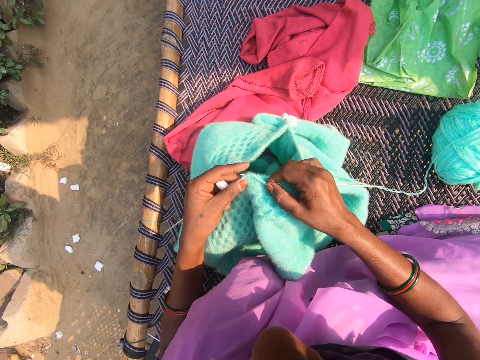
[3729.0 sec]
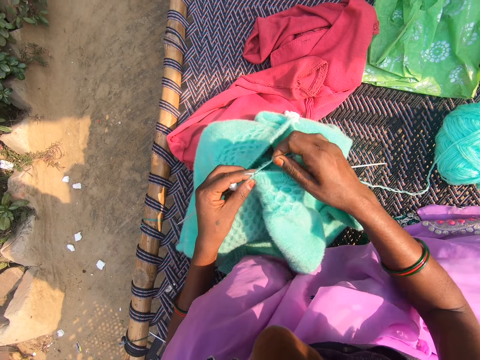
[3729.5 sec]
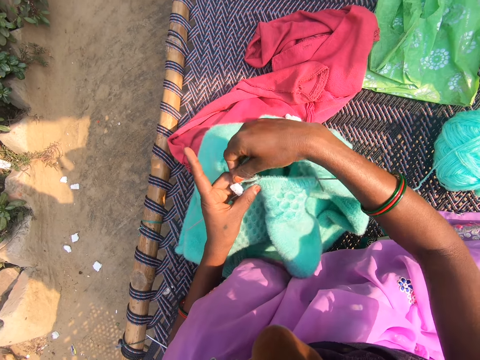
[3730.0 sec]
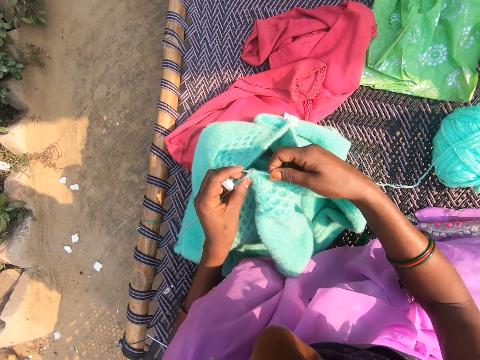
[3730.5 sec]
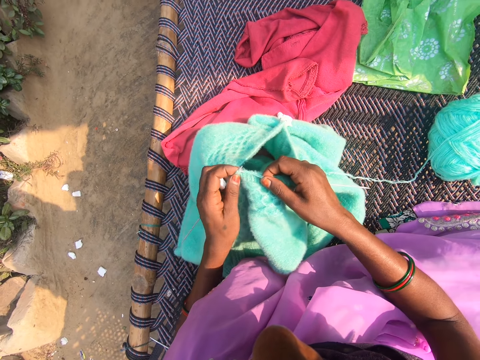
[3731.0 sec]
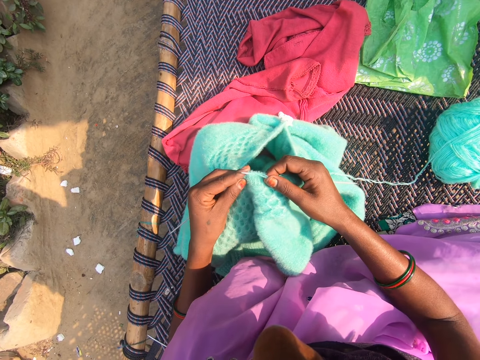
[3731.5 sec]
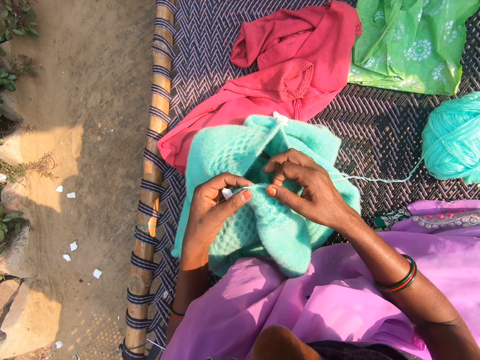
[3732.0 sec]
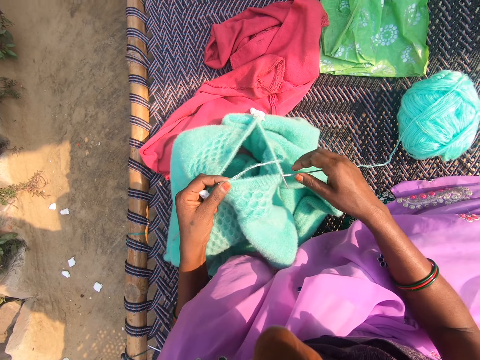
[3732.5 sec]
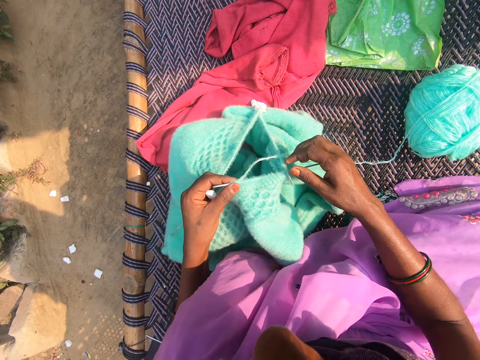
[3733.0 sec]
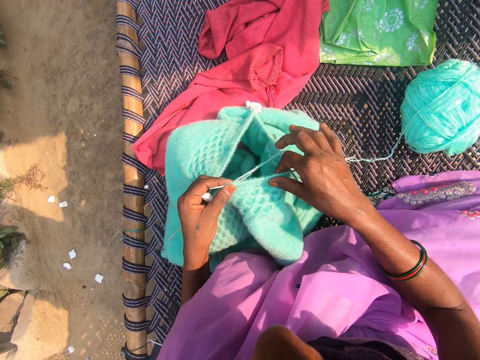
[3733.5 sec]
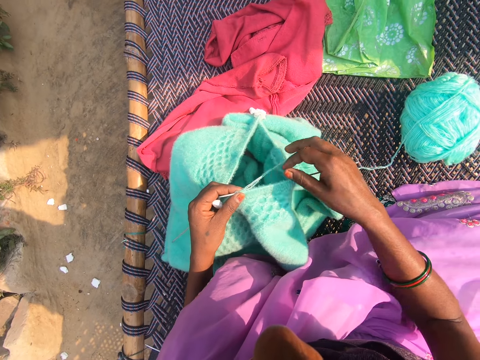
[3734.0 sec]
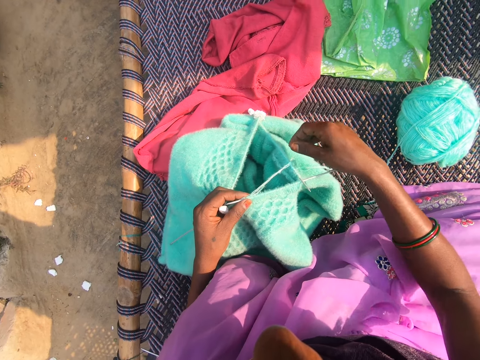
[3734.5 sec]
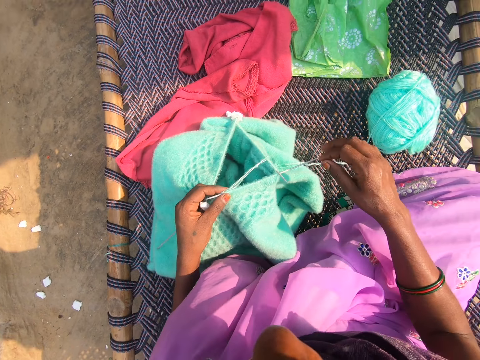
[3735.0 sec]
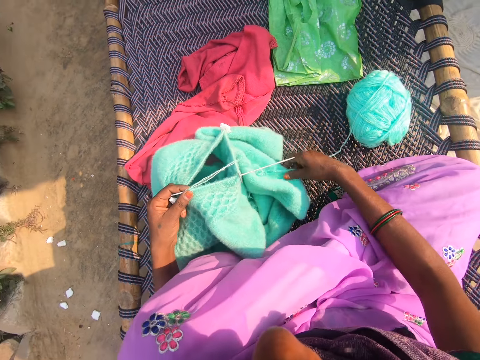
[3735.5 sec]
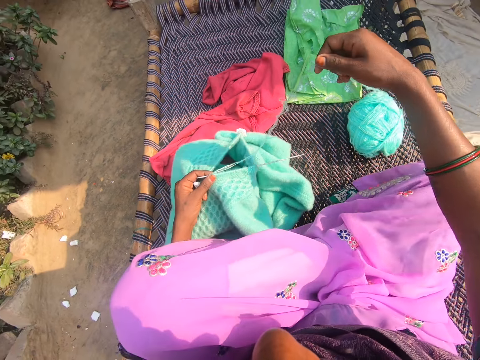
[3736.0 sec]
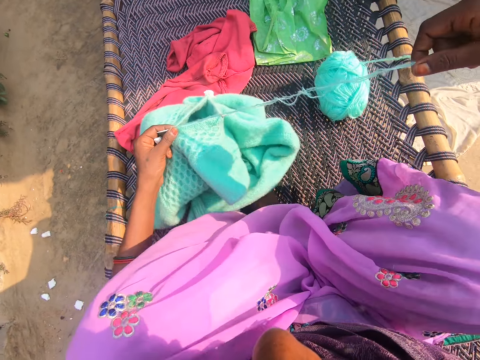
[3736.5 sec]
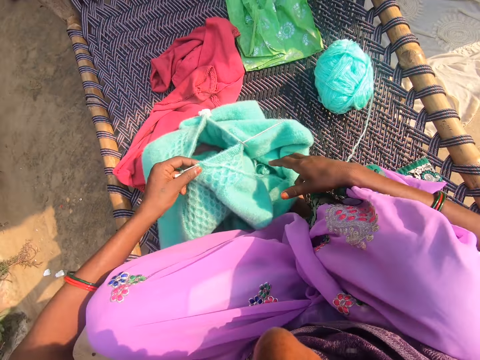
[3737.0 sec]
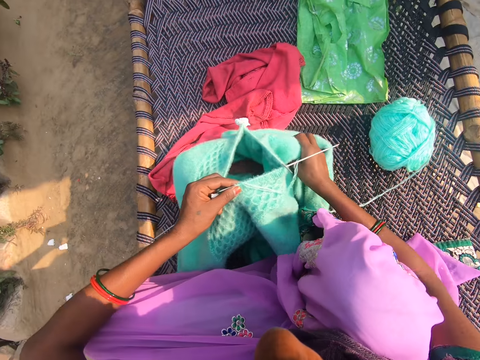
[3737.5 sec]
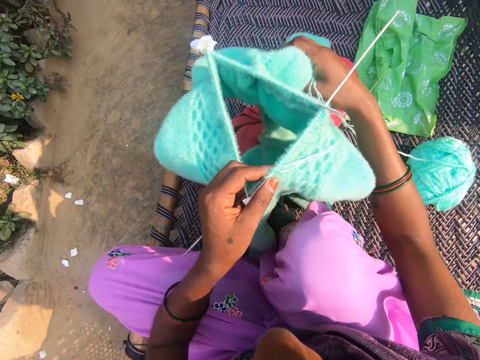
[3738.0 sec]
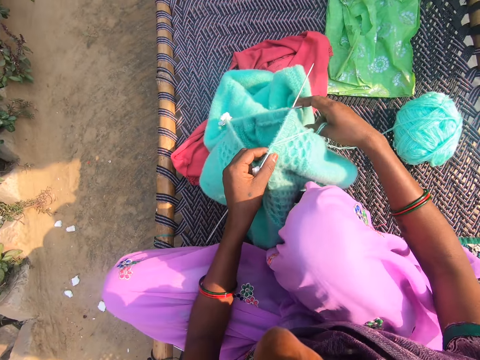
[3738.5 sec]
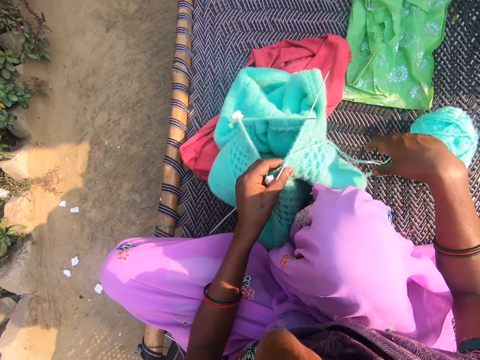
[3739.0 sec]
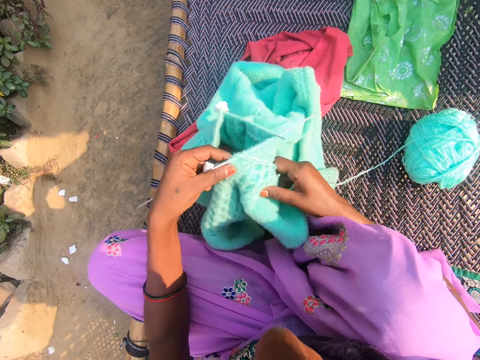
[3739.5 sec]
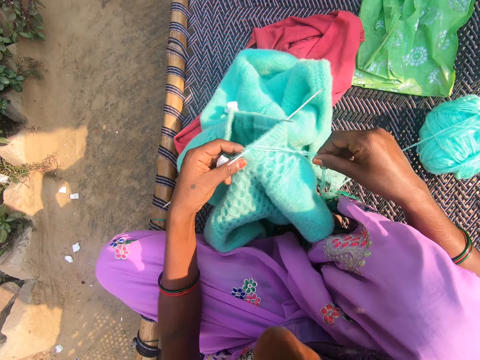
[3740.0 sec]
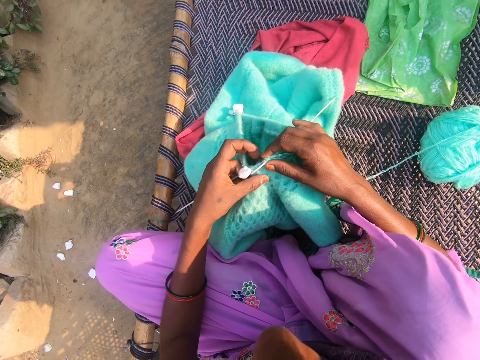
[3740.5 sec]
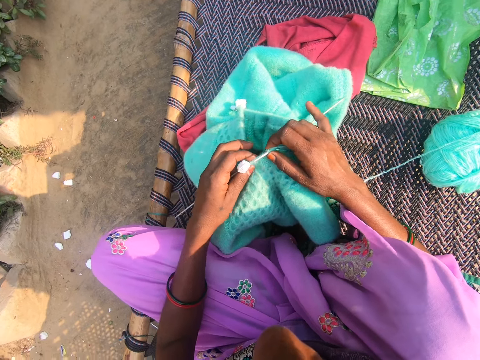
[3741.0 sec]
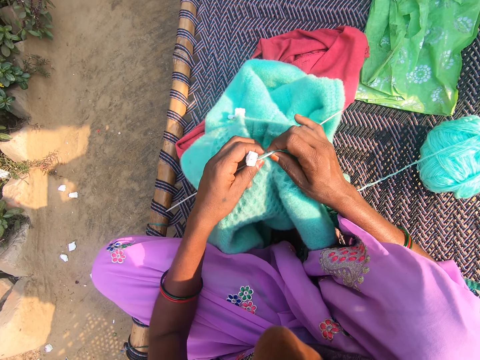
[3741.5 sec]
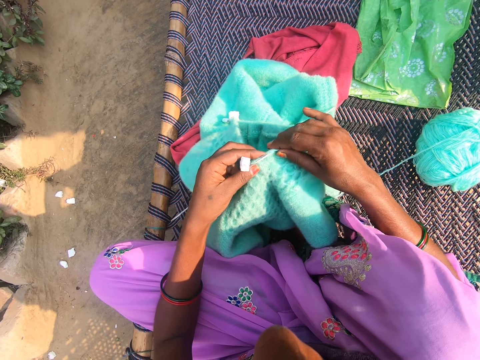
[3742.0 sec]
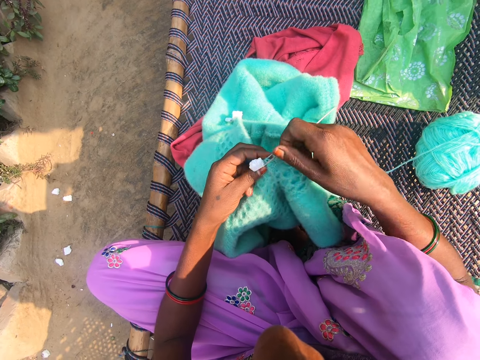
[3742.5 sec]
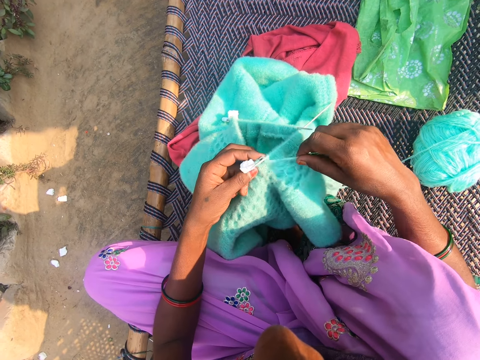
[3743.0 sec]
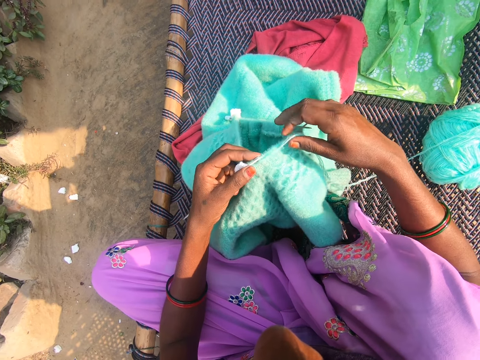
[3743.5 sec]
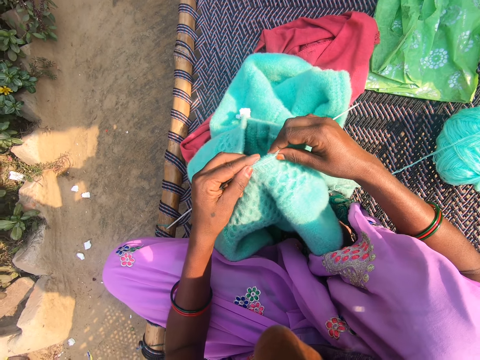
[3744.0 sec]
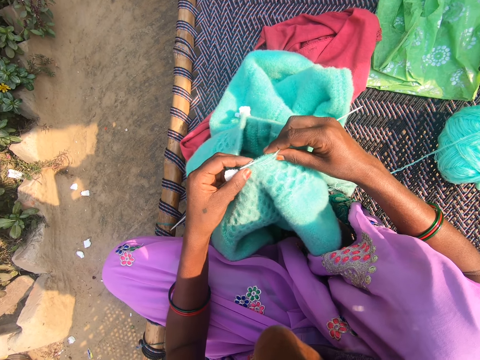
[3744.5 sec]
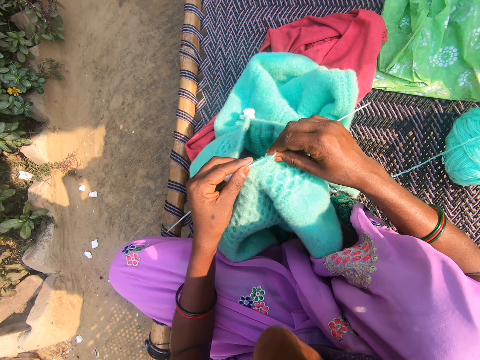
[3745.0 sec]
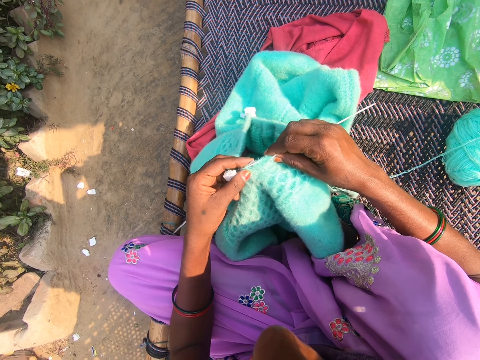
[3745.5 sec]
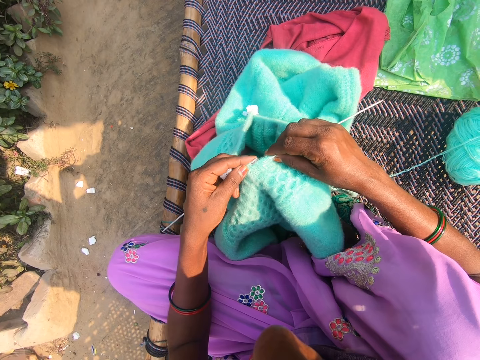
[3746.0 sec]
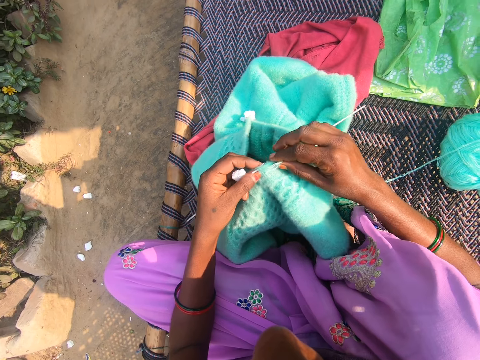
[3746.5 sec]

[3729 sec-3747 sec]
The camera wearer sews the sweater. She pulls the yarn with her right hand. She raises the yarn from a woven bench with her right hand. She moves the fabric. She drops the yarn on the woven bench. She knits the fabric with a knitting needle.

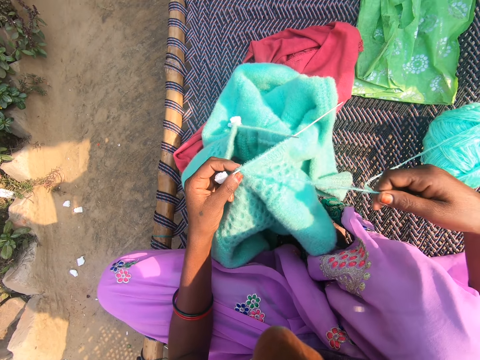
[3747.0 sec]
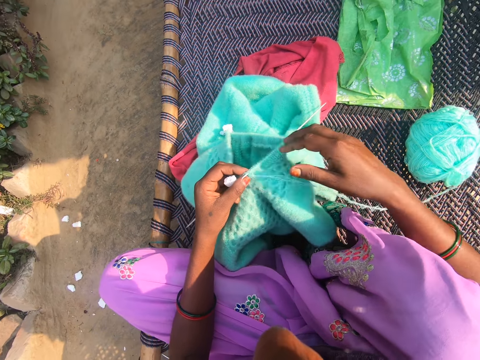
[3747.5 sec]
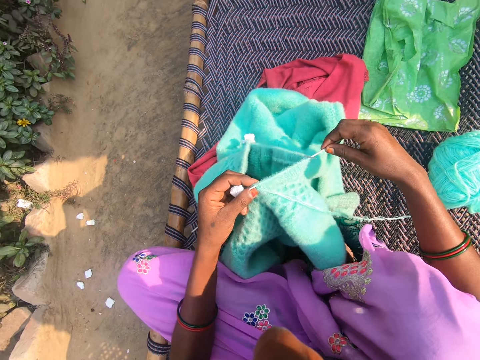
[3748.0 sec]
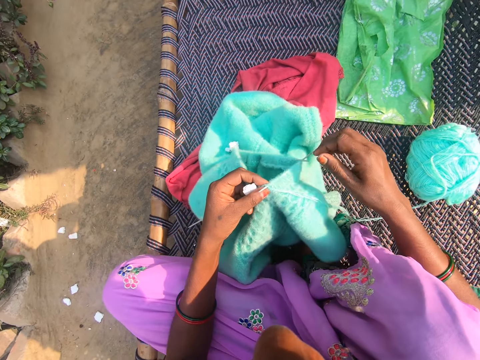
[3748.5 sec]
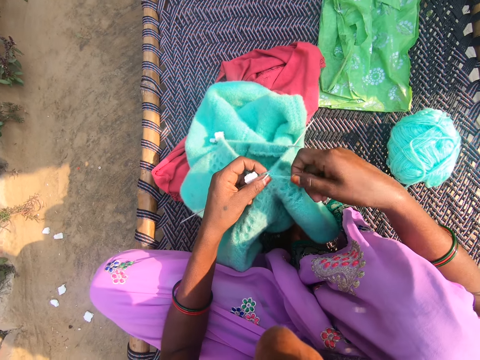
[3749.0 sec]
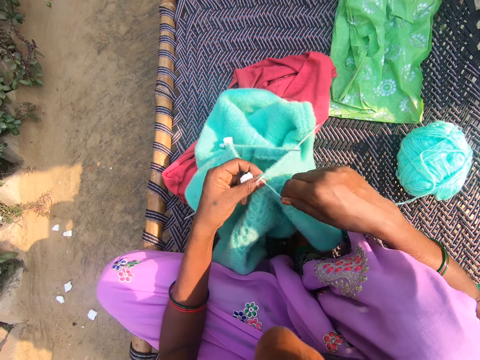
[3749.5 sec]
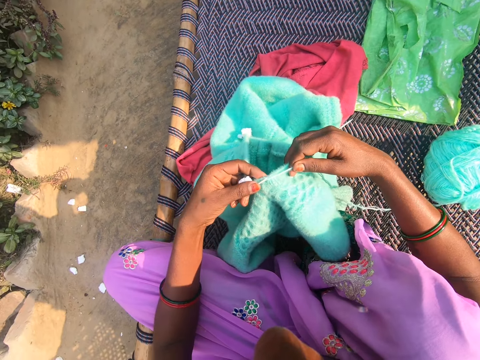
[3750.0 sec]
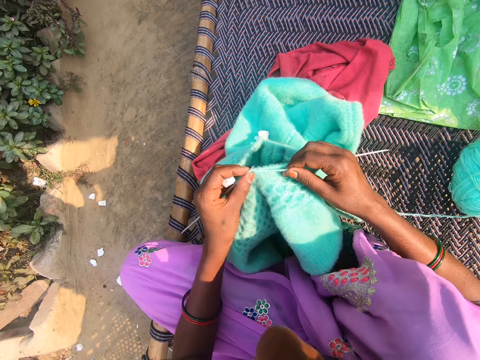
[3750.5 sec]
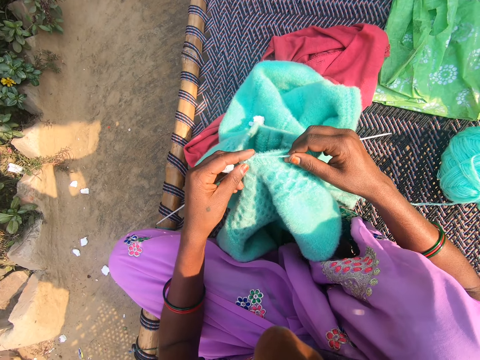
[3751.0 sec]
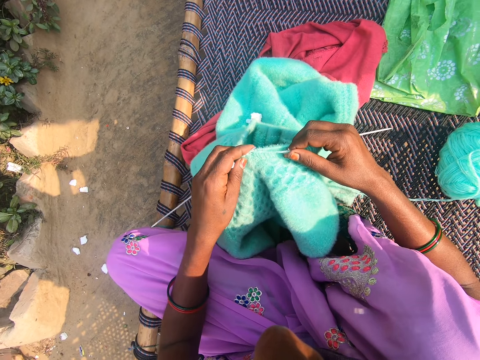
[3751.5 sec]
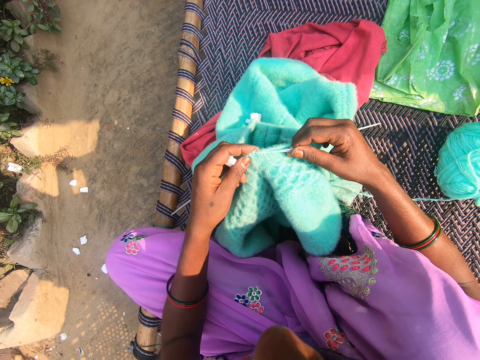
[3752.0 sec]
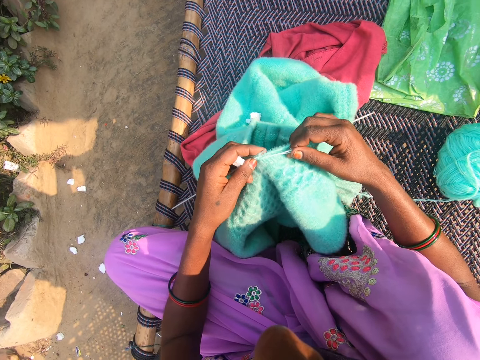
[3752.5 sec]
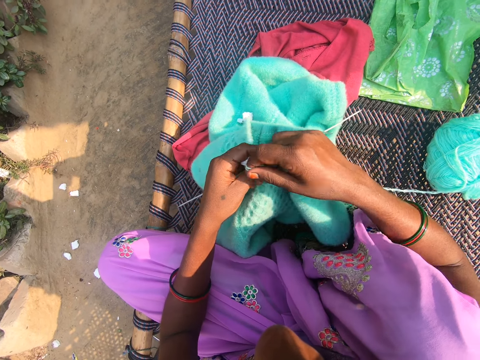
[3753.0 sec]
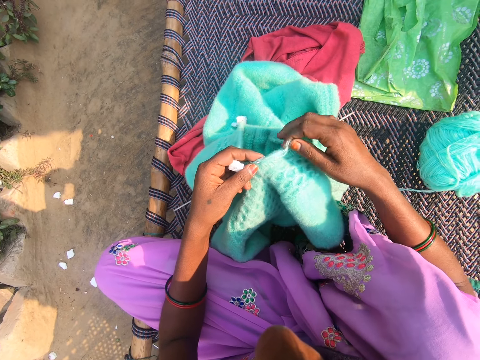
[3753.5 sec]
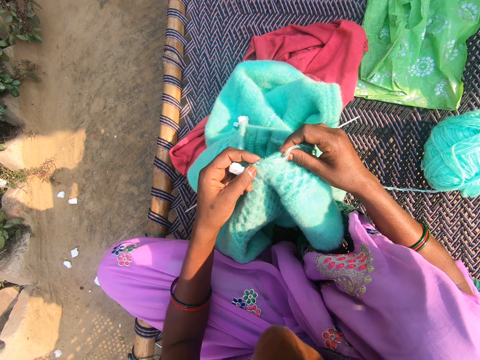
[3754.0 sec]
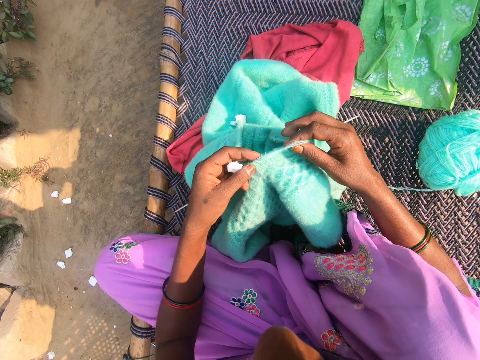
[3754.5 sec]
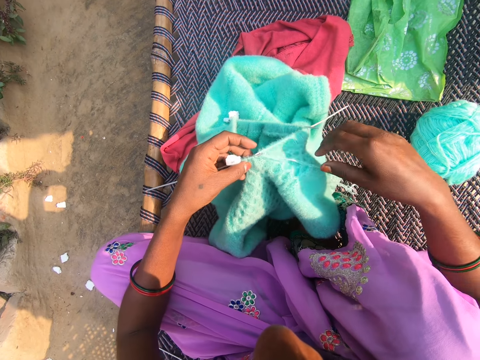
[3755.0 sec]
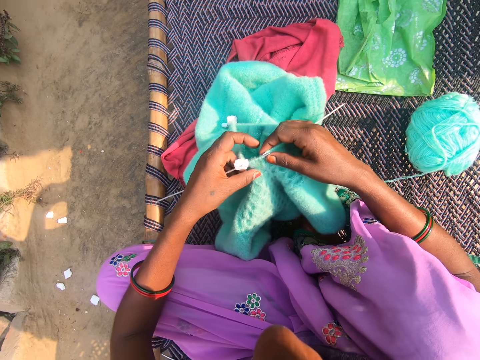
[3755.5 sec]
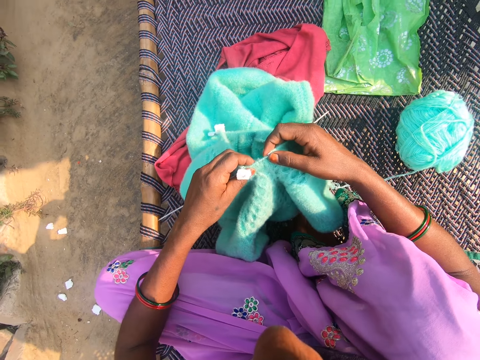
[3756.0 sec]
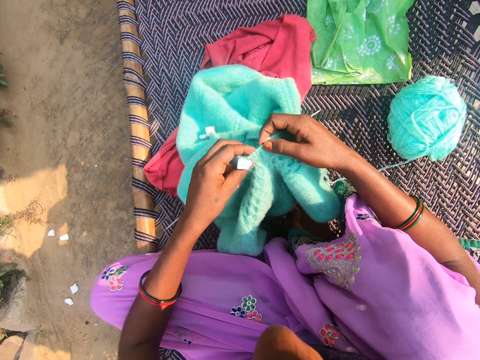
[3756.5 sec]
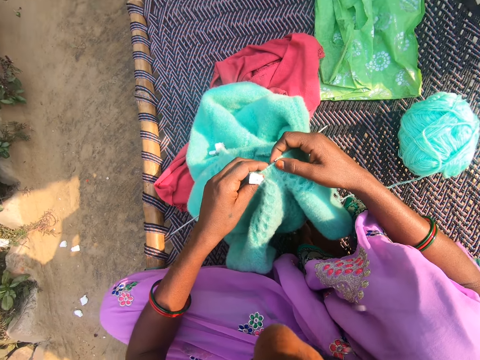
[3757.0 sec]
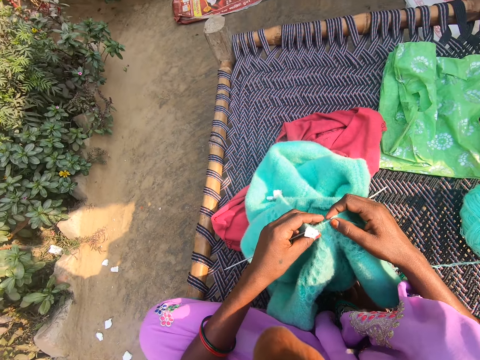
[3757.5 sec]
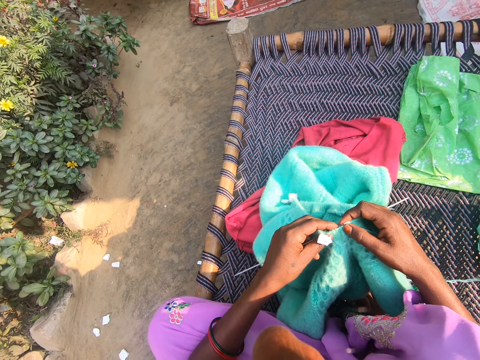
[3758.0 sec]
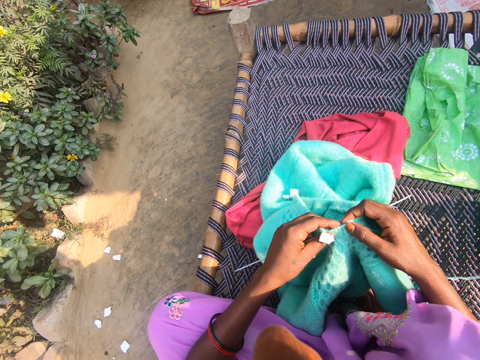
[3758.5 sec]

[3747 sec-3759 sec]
The camera wearer interacts with a woman.
